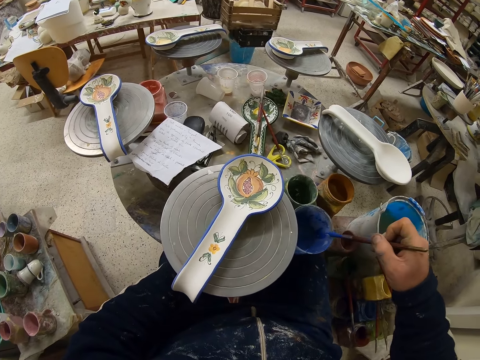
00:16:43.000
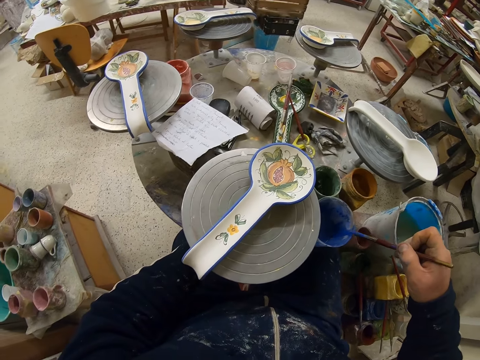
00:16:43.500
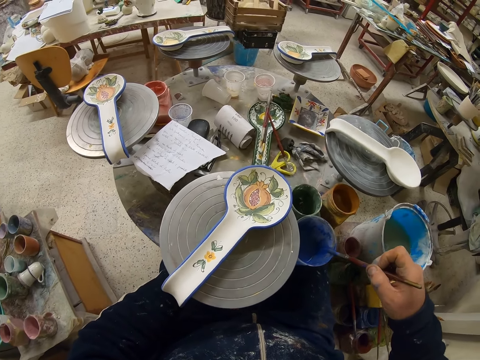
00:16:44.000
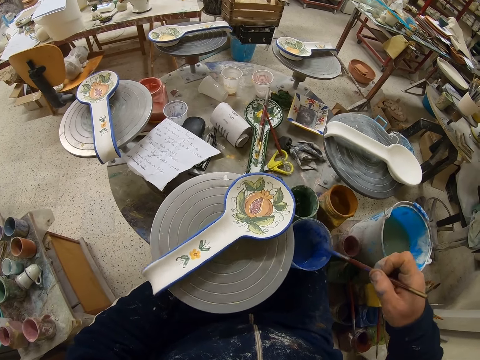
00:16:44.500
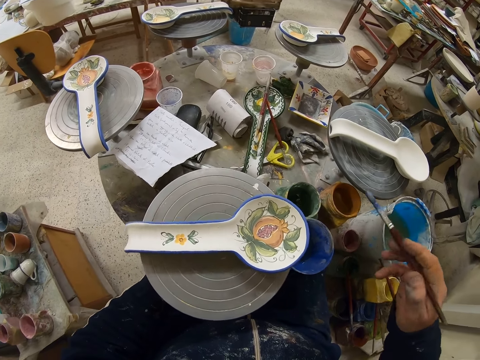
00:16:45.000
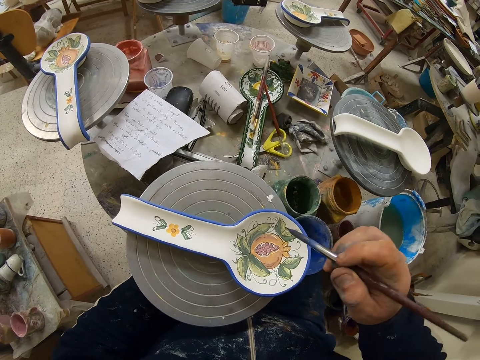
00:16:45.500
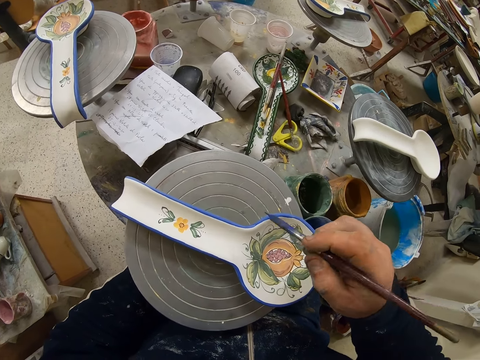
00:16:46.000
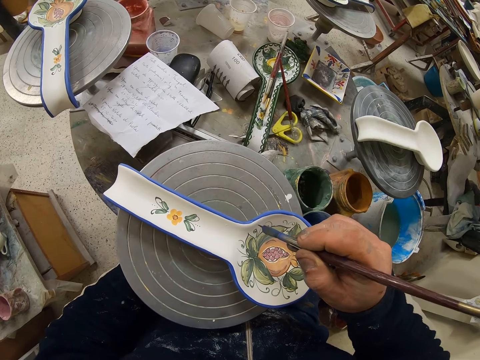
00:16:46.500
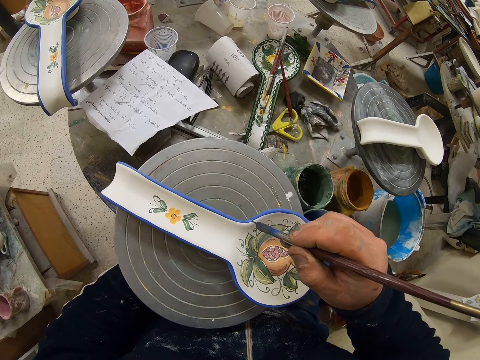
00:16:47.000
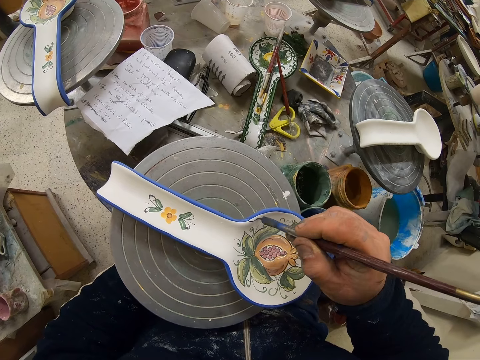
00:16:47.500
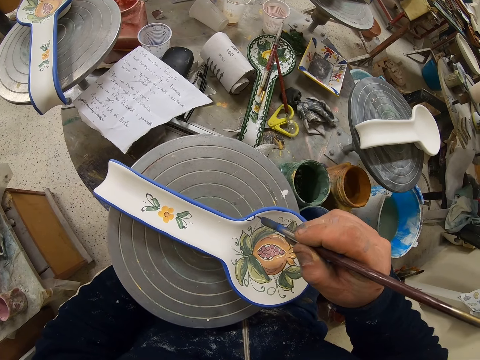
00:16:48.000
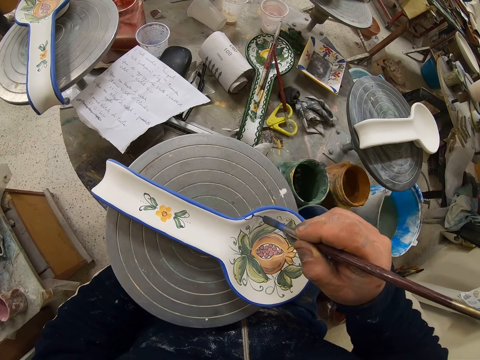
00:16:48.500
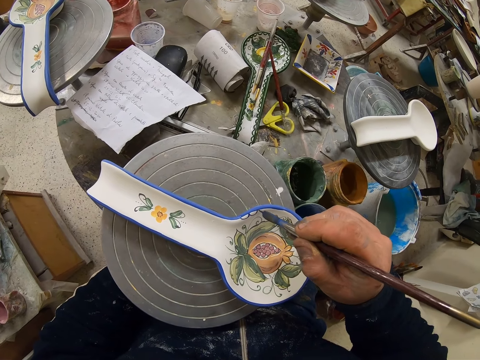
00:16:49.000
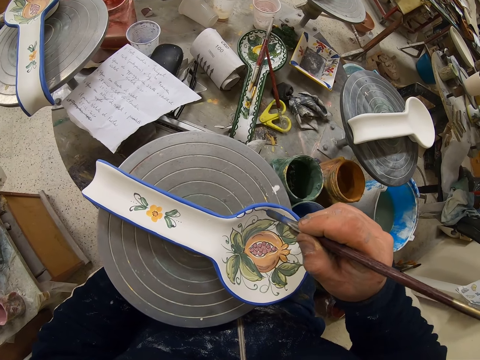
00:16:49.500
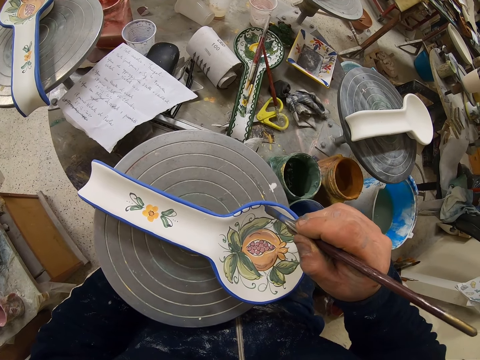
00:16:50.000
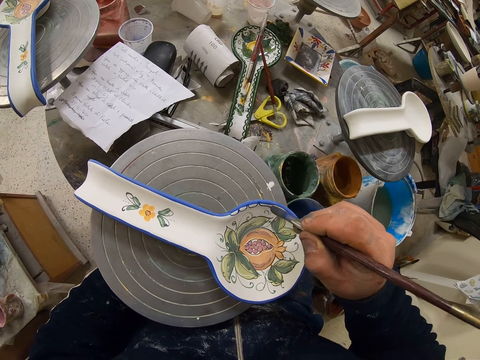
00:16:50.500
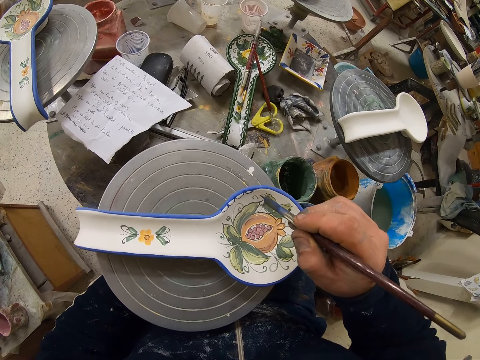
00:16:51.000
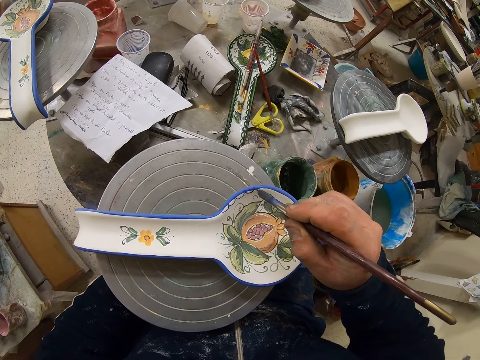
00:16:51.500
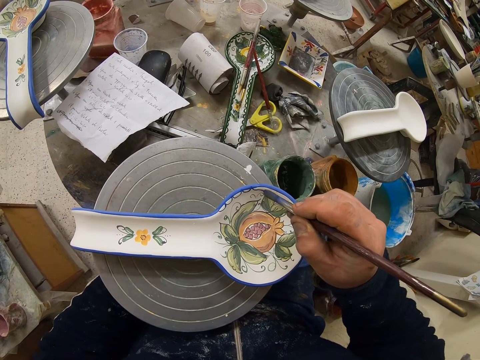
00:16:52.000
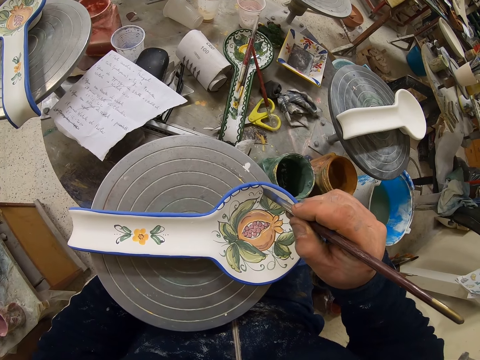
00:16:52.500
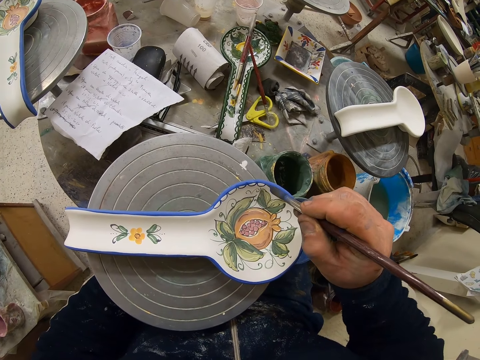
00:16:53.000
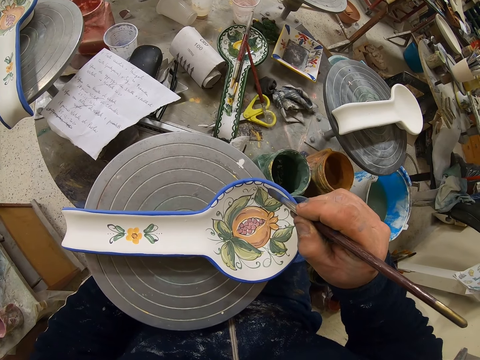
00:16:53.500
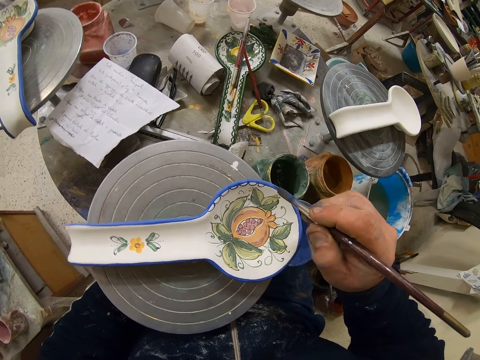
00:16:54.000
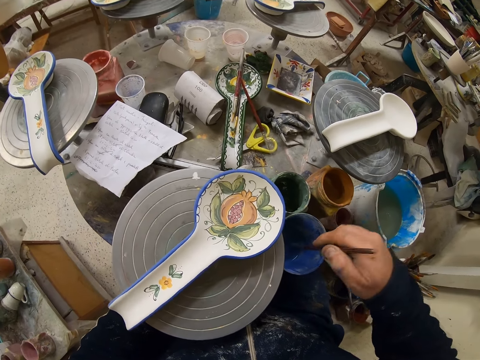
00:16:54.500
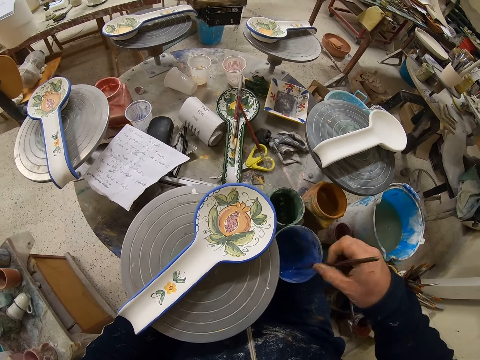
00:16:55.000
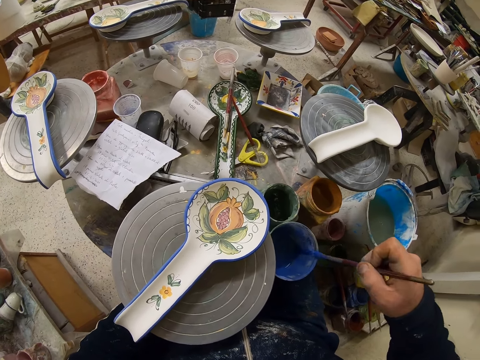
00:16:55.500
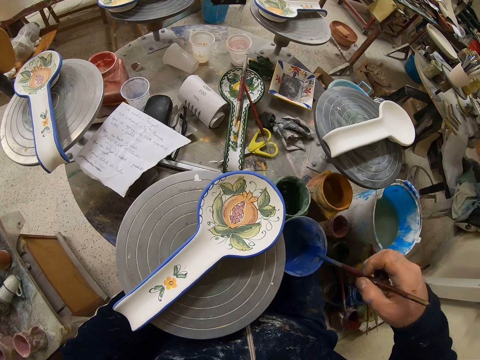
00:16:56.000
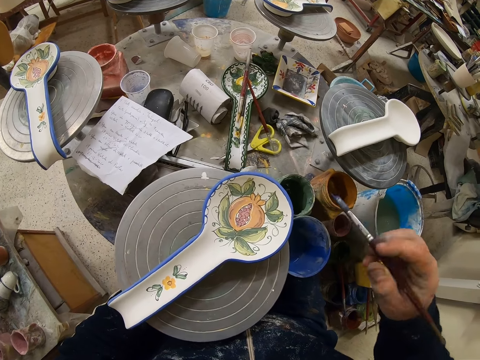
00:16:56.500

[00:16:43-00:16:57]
The camera wearer rubs the paint brush on the paint can. They turn the table. They decorate the plate or spoon with the paint brush. They dip the paint brush in the paint can. They rub the paint brush on the paint can.

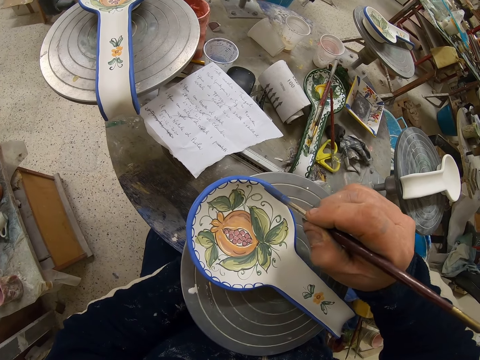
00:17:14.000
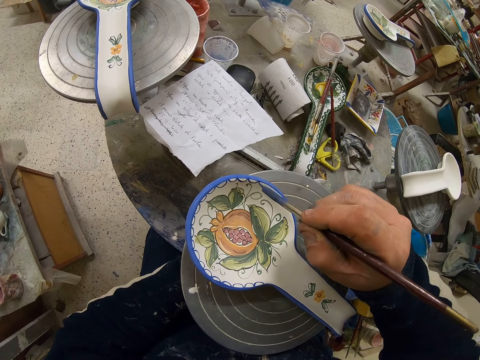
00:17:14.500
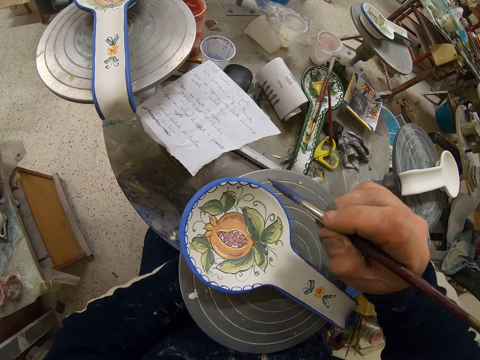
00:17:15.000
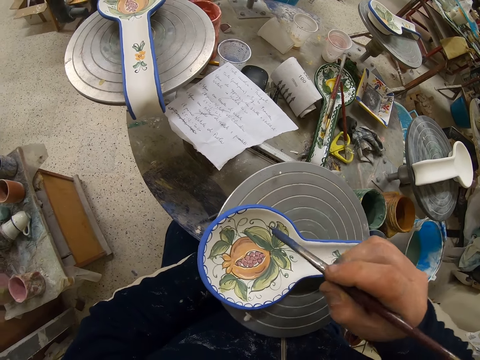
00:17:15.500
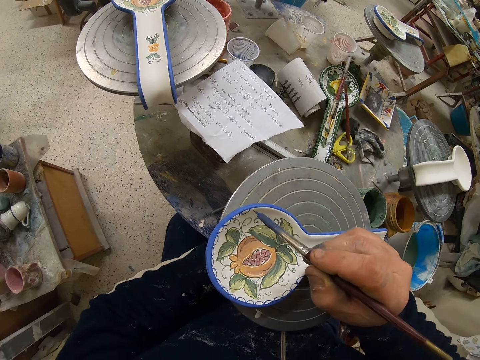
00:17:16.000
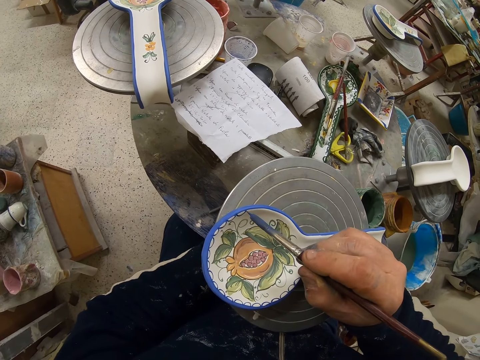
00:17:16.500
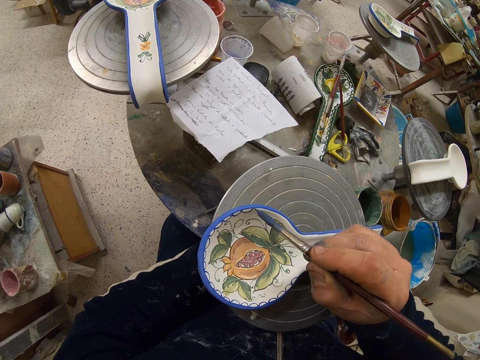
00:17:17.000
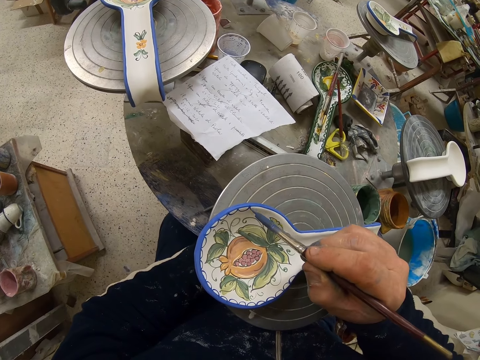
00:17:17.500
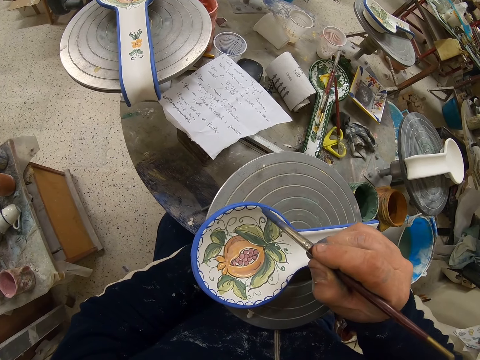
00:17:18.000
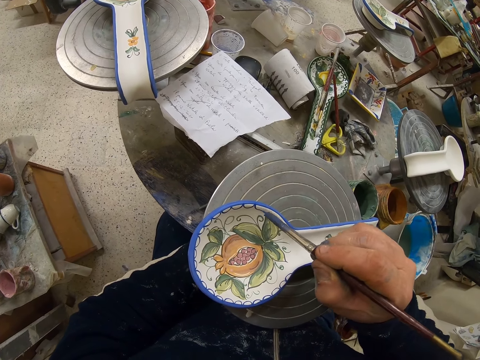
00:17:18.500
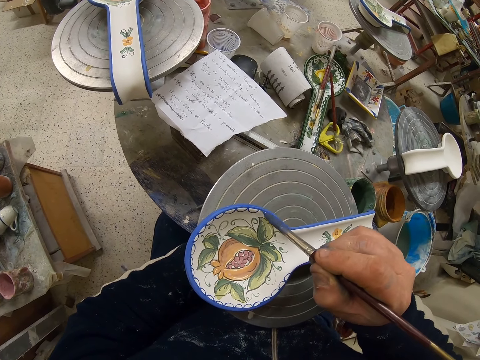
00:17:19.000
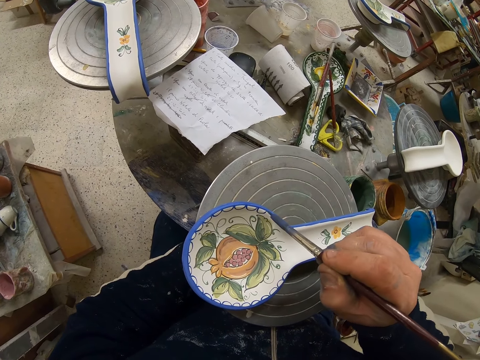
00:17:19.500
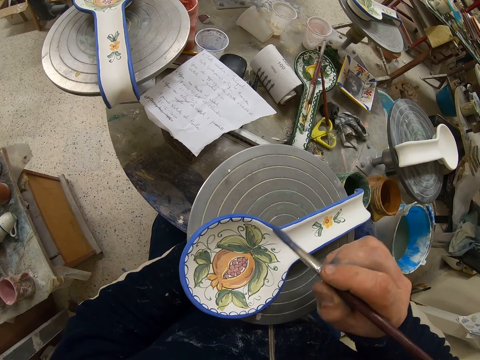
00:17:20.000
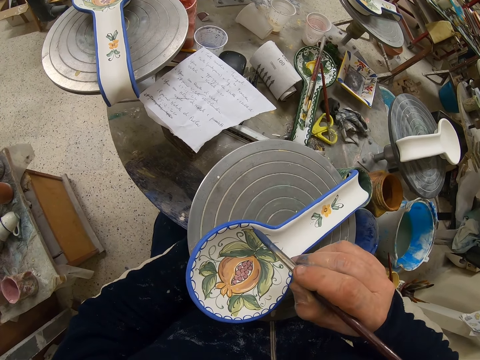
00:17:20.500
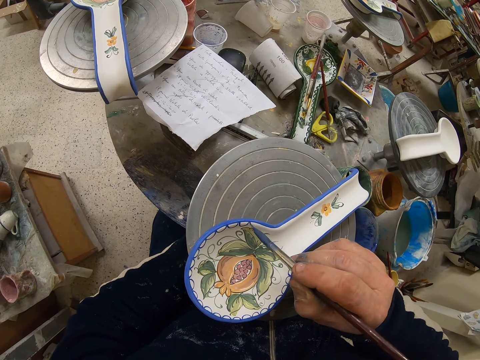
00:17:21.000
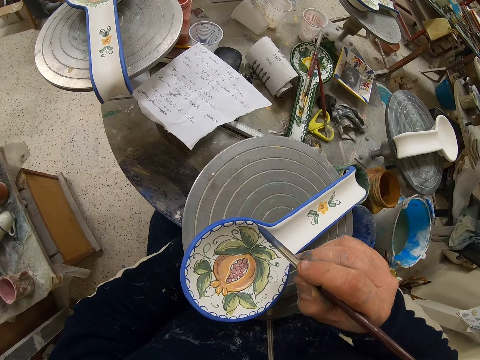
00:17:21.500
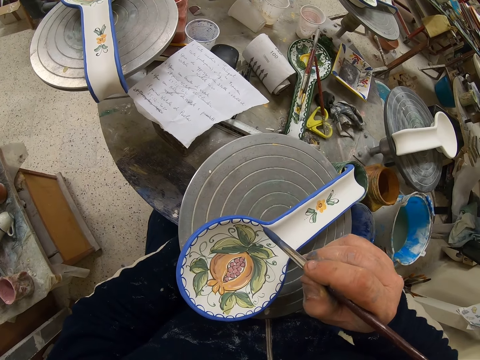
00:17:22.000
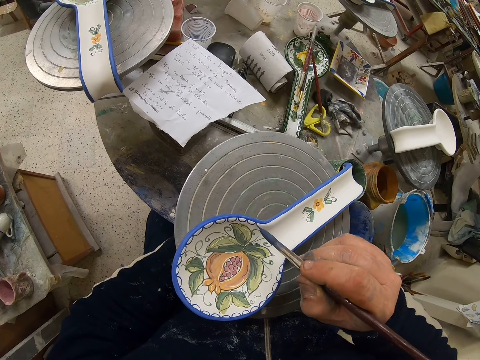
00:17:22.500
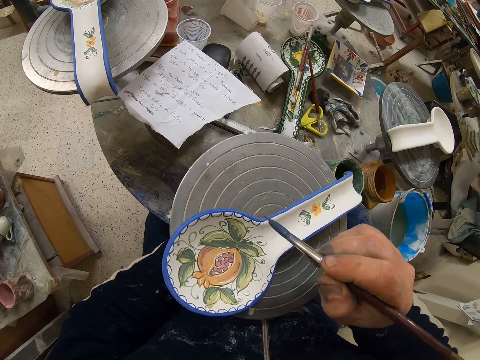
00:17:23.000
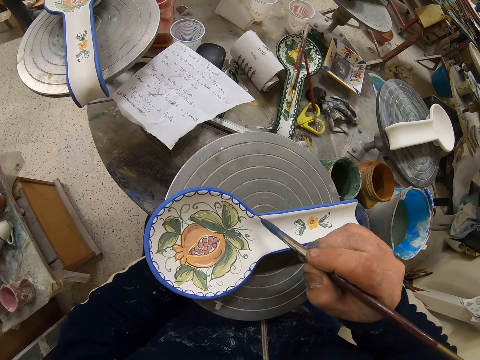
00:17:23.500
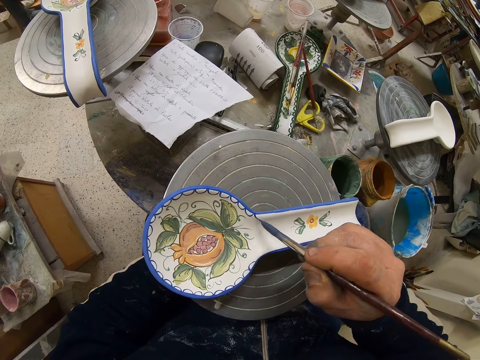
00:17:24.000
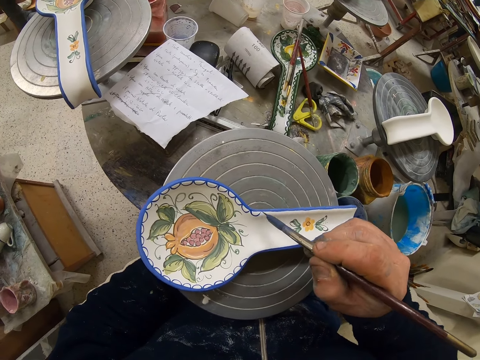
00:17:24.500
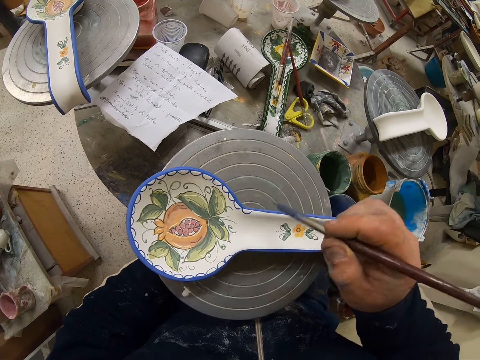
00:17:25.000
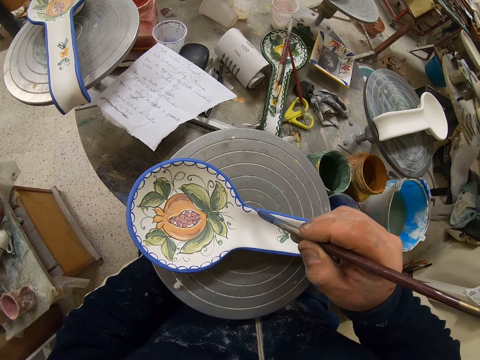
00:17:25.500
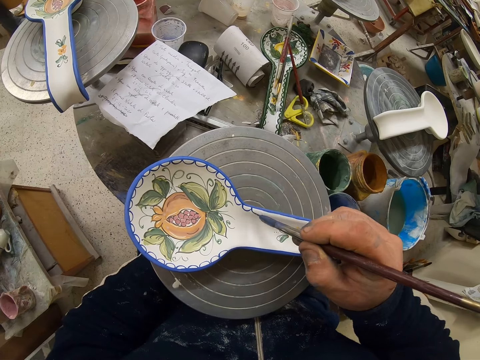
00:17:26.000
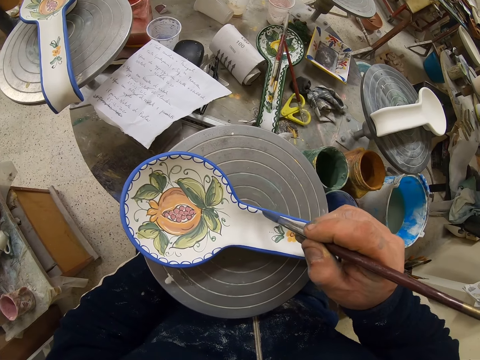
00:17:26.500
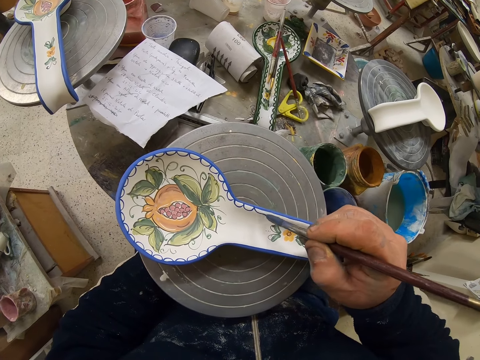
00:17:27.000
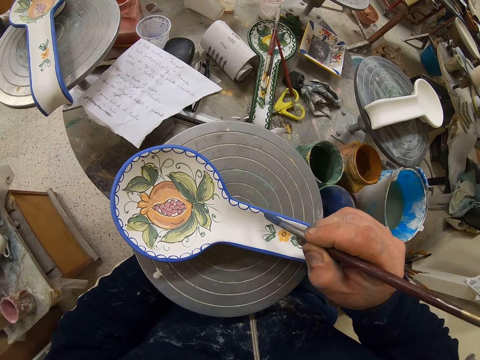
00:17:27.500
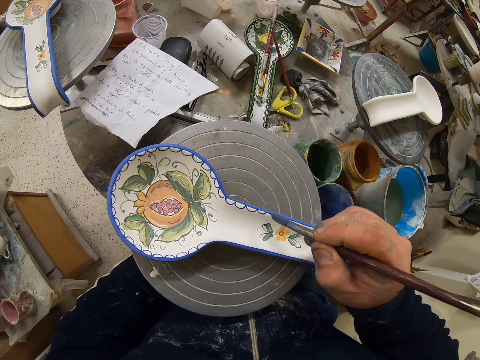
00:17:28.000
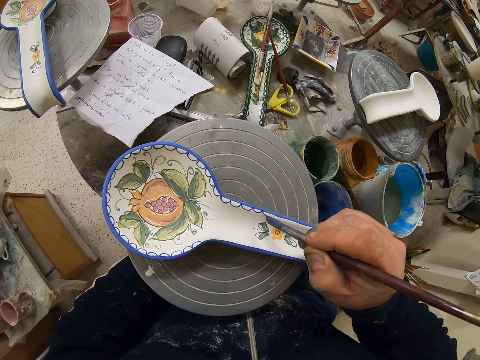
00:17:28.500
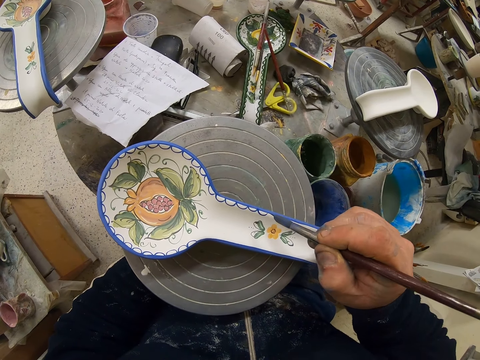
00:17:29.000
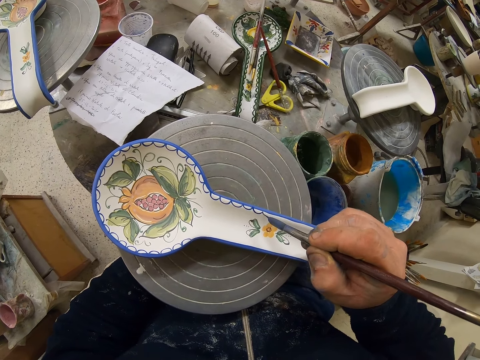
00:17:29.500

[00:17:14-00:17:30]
The camera wearer turns the table. They decorate the plate with the paint brush. They turn the table. They decorate the plate with the paint brush. They turn the table. They decorate the plate with the paint brush.
